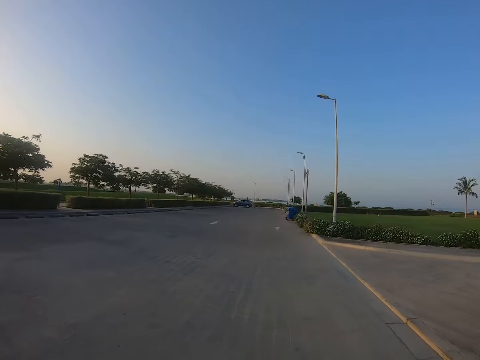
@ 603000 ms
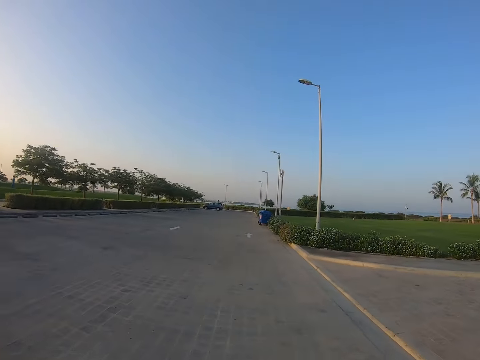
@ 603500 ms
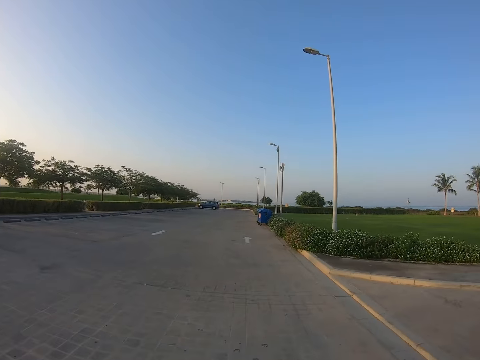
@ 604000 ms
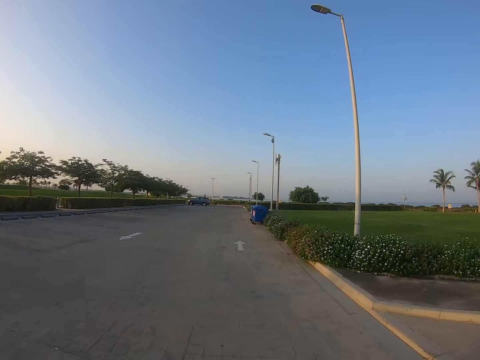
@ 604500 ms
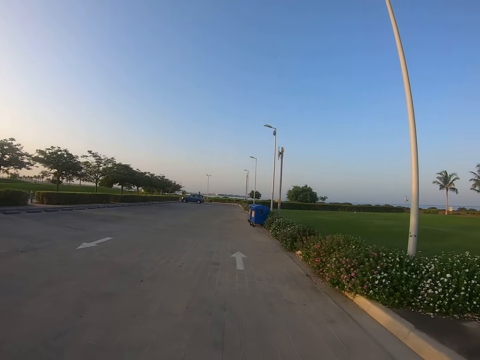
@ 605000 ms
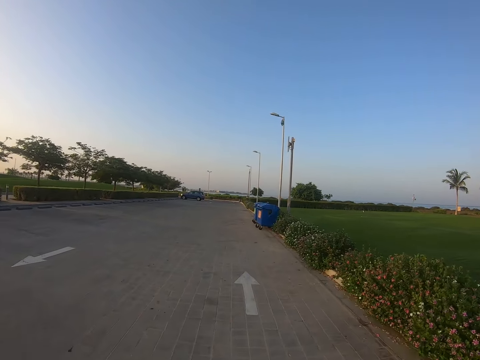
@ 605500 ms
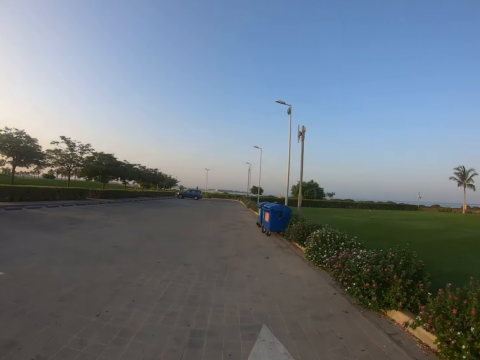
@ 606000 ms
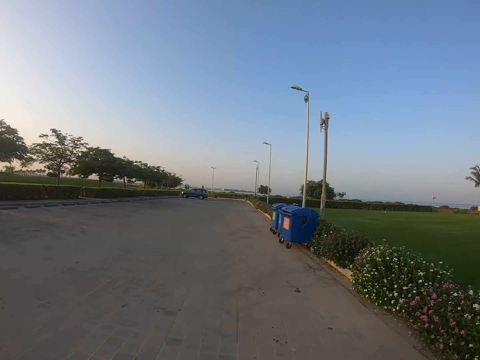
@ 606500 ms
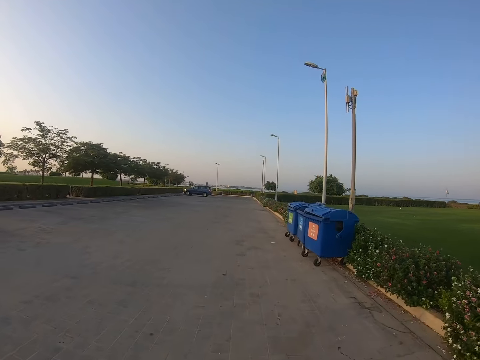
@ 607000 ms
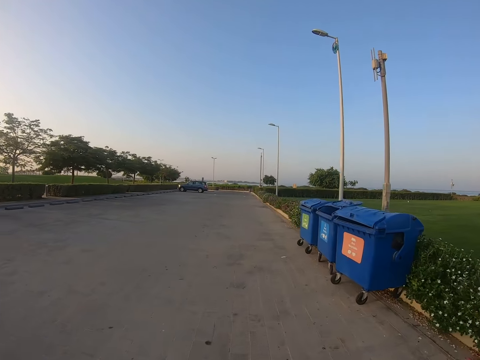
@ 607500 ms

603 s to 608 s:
The camera wearer looks forward.

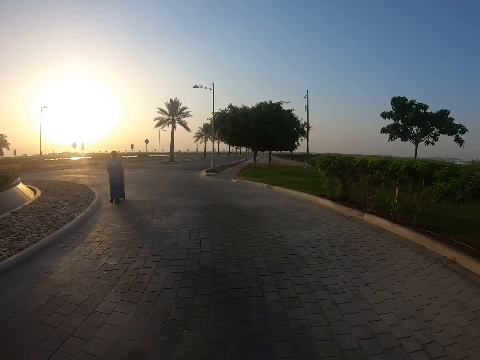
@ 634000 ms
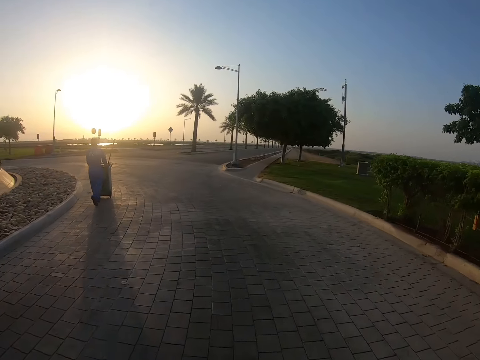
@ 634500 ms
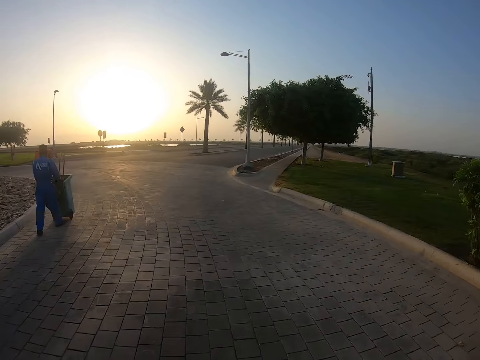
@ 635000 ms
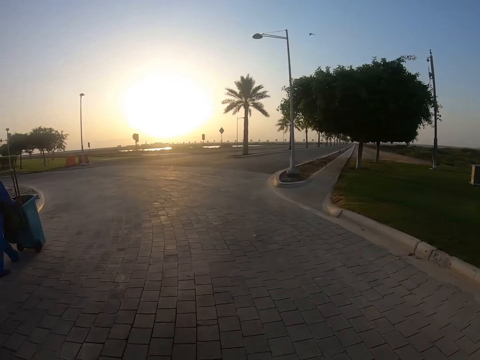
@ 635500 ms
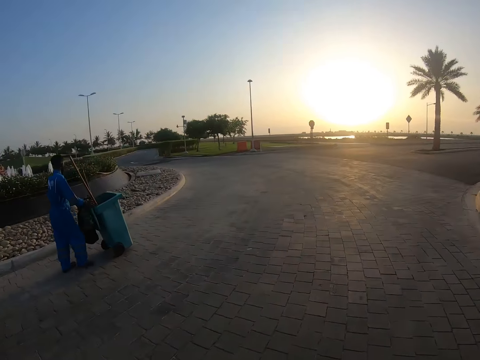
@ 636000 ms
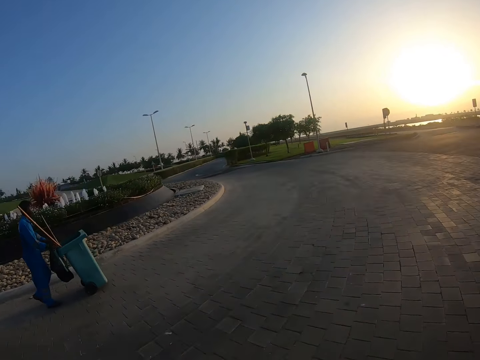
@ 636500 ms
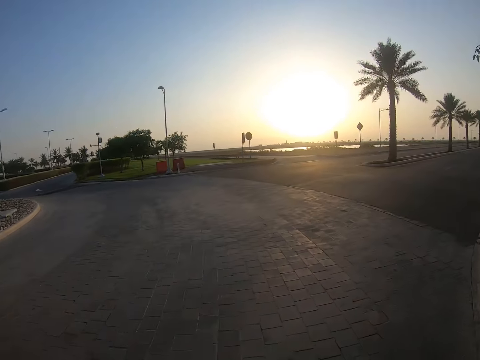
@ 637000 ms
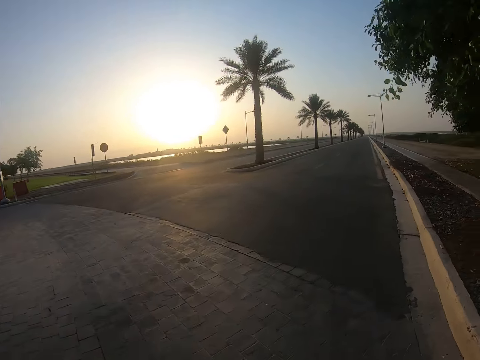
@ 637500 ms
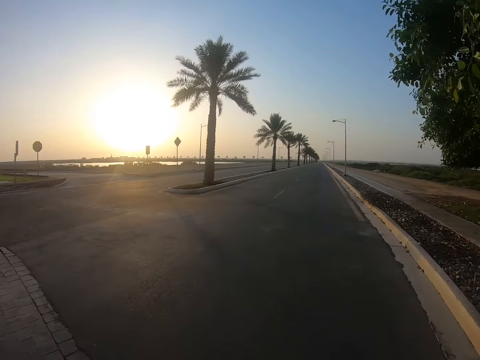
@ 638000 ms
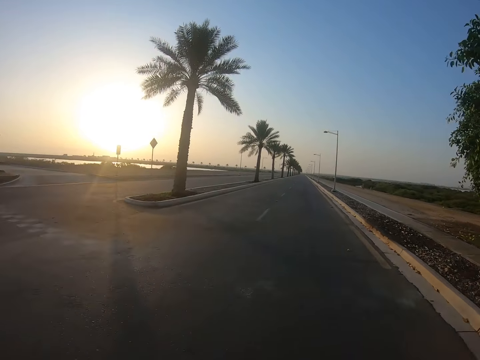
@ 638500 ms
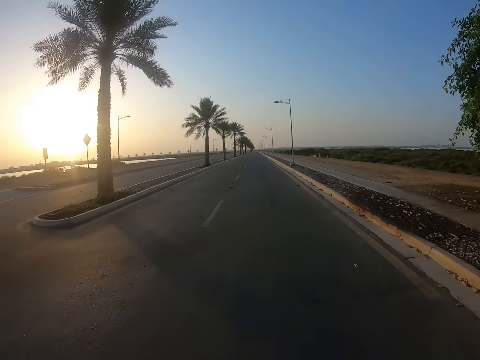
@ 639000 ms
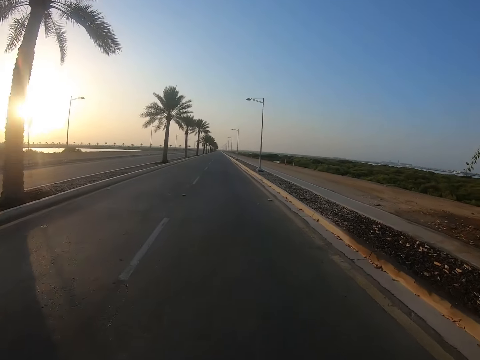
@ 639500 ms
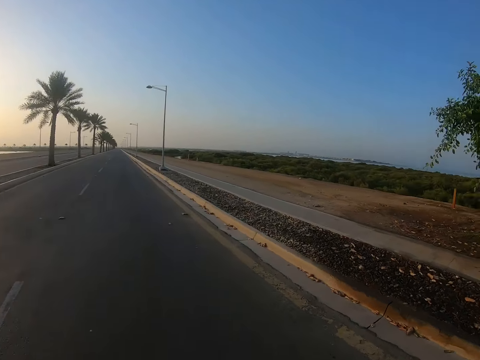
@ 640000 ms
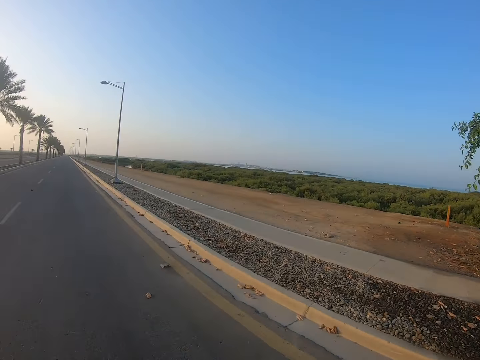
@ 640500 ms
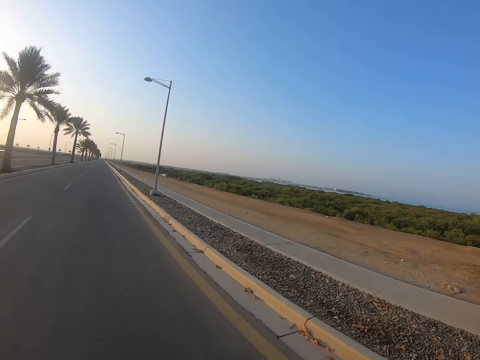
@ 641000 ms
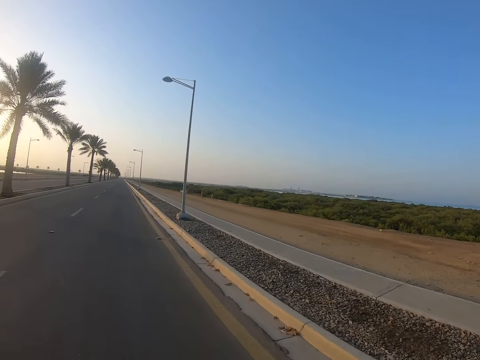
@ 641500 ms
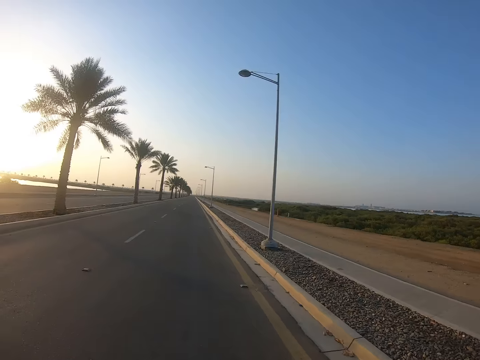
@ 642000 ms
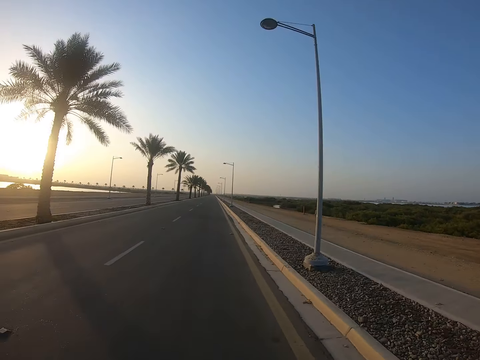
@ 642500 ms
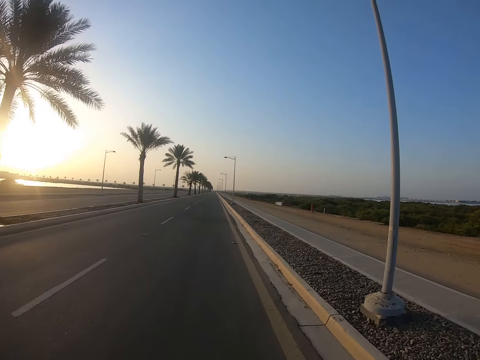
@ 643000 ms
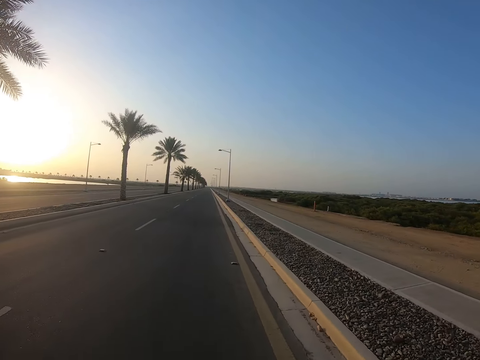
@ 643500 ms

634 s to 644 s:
The camera wearer looks at a man. The man moves around with a dustbin. The camera wearer looks forward. They move around with the bike.

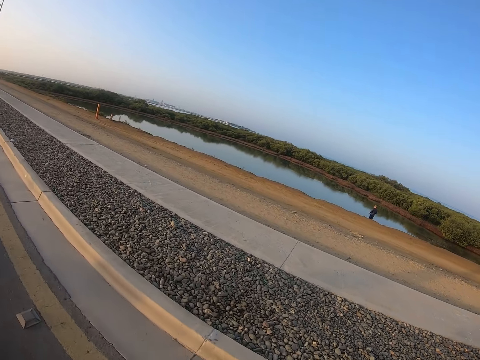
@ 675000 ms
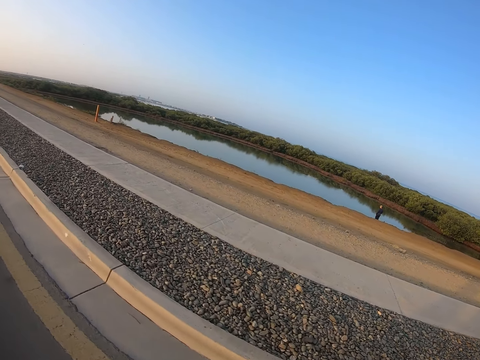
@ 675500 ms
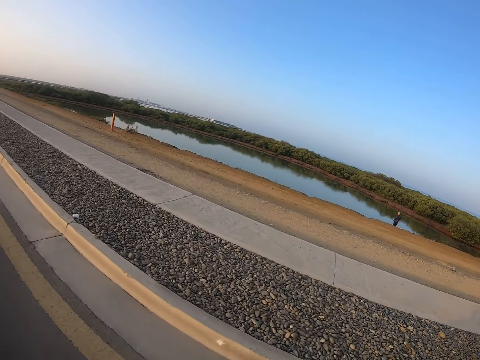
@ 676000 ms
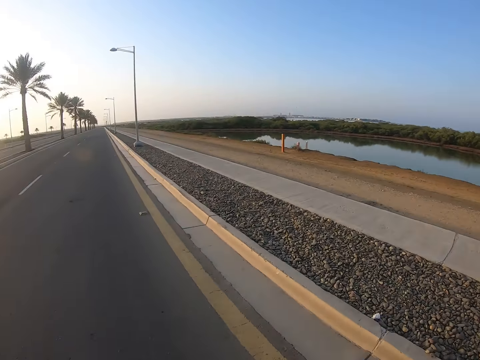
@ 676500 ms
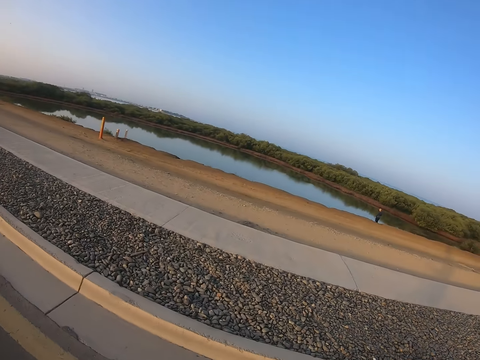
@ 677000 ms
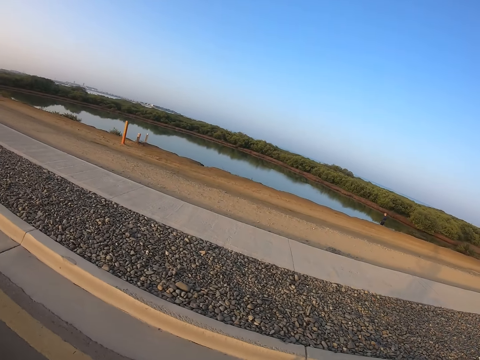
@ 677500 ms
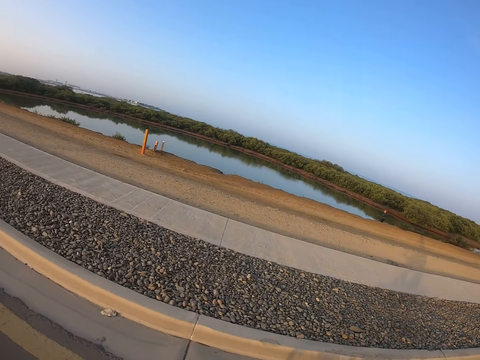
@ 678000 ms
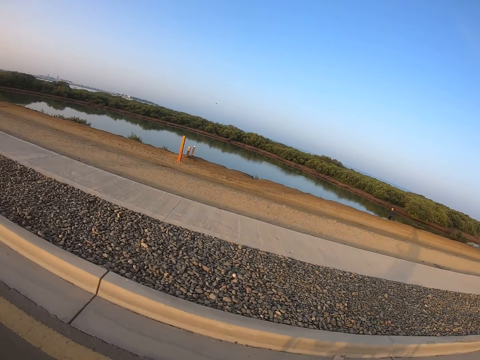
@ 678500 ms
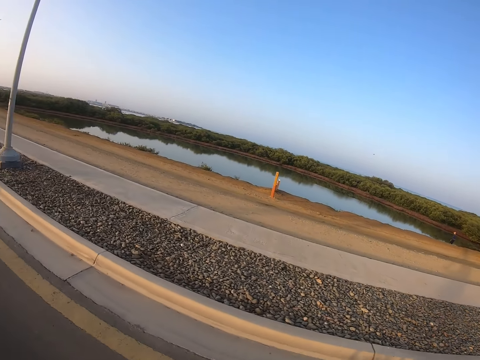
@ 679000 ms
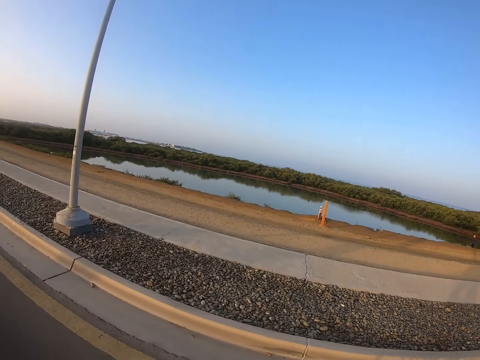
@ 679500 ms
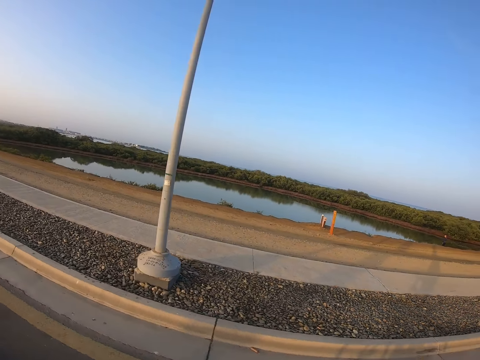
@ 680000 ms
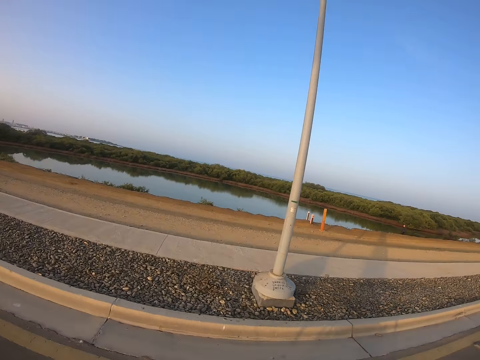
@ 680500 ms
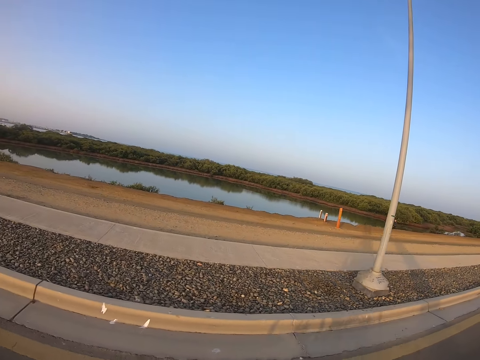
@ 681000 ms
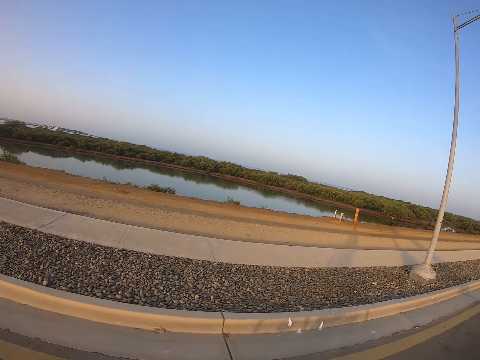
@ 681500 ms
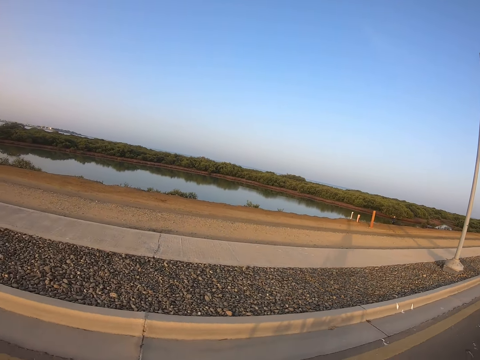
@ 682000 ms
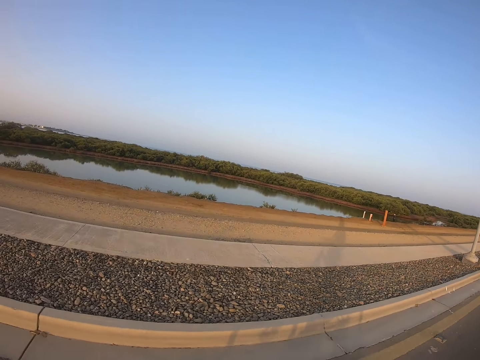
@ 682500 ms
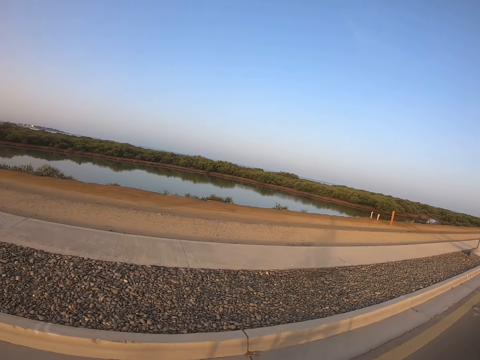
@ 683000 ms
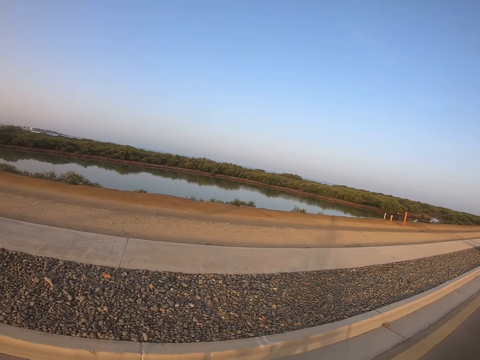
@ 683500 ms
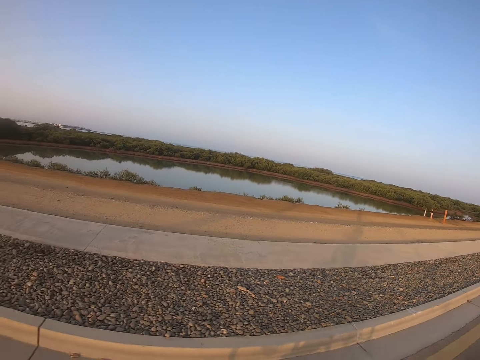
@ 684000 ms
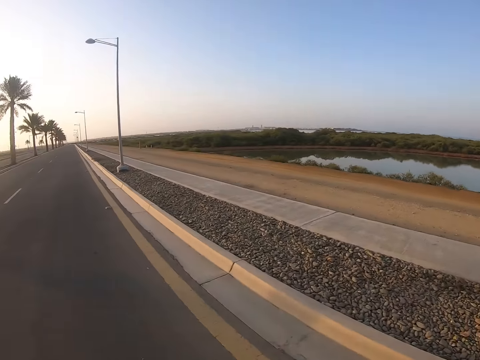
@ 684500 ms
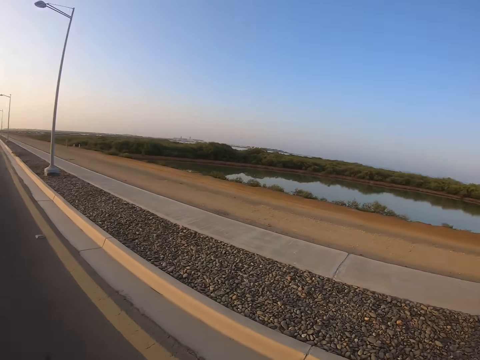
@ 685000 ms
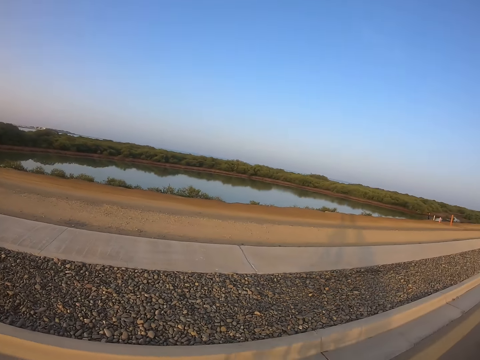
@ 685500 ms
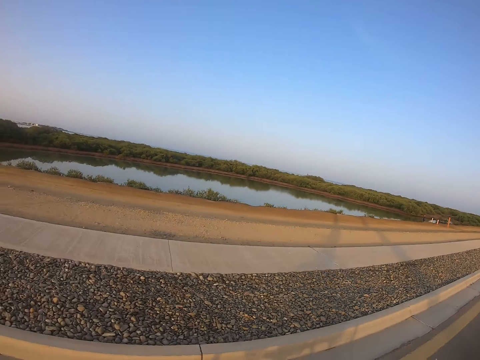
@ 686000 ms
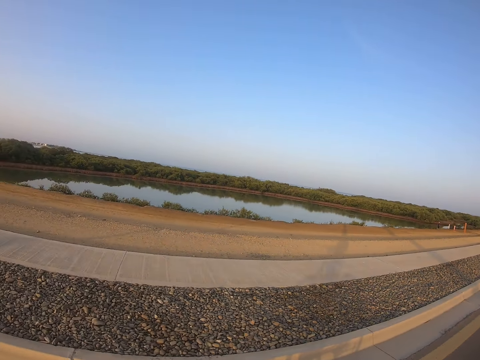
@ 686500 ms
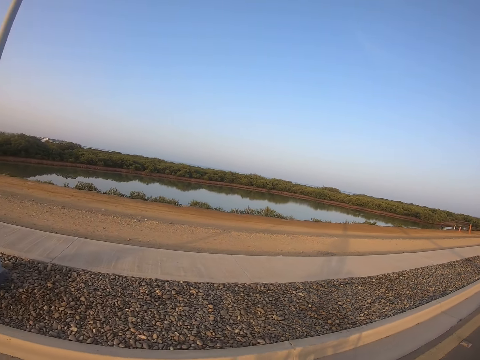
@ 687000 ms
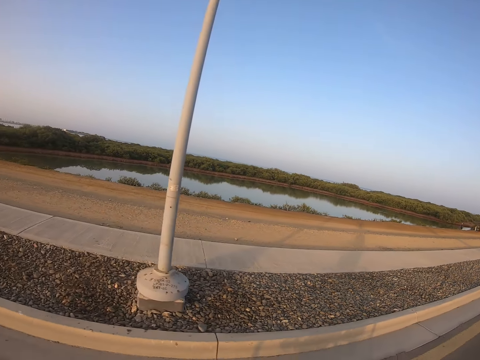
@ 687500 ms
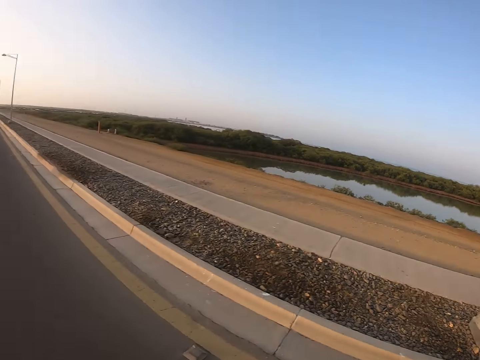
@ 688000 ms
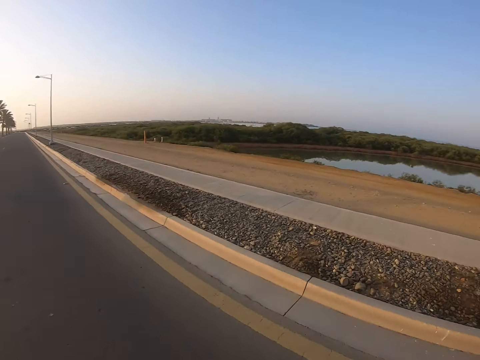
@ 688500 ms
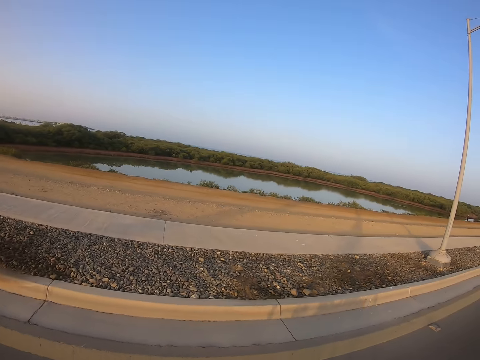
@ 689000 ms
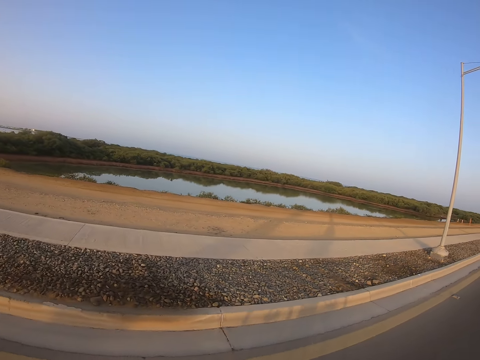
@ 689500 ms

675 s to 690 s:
The camera wearer looks at the water.
